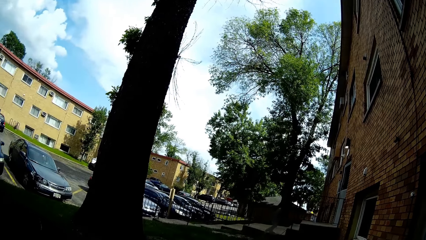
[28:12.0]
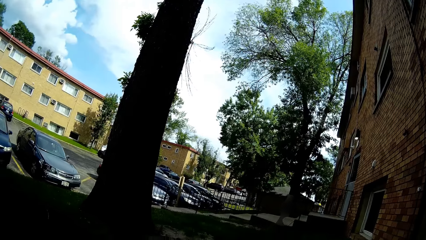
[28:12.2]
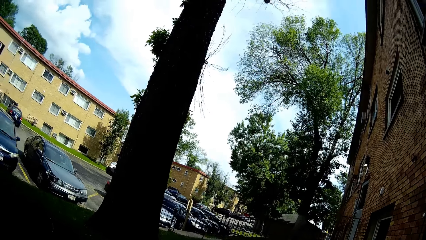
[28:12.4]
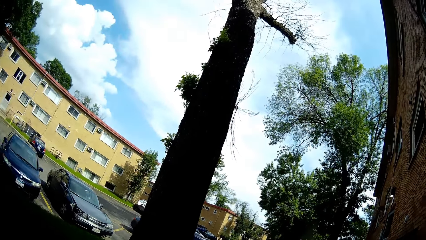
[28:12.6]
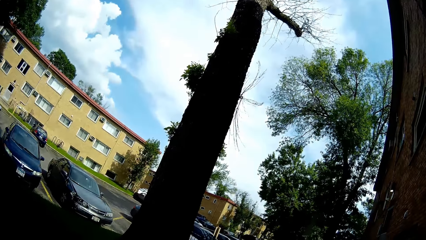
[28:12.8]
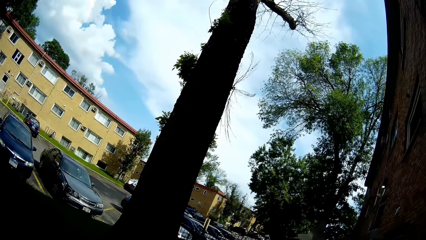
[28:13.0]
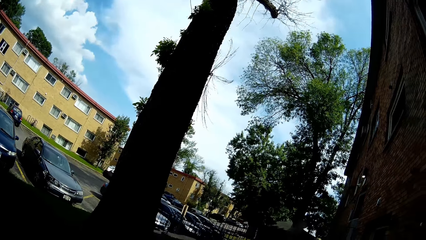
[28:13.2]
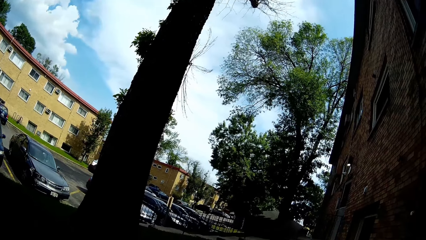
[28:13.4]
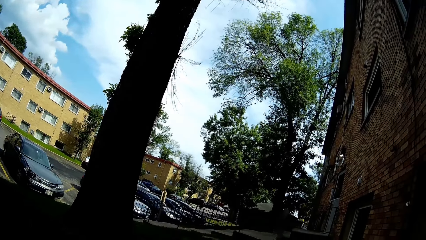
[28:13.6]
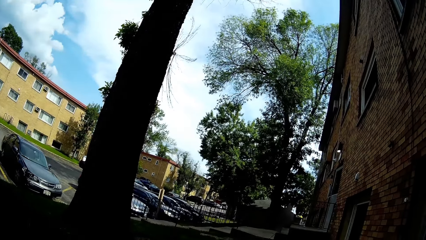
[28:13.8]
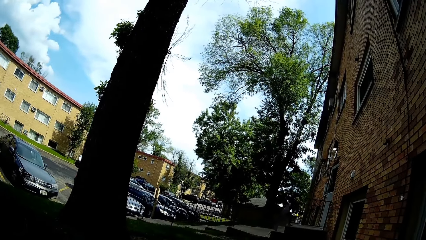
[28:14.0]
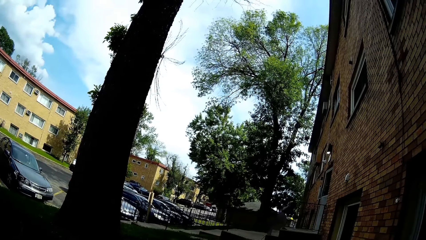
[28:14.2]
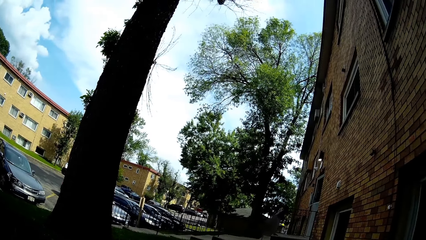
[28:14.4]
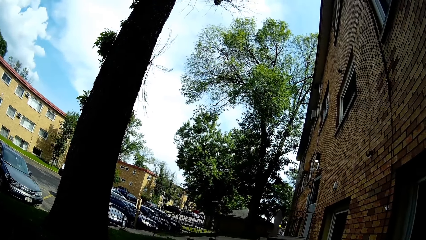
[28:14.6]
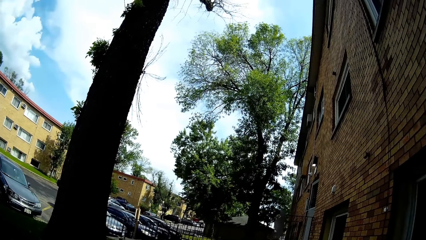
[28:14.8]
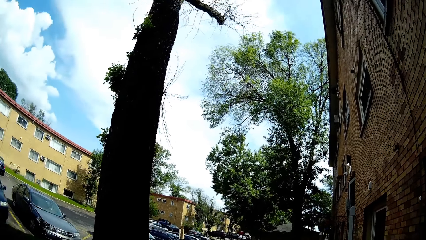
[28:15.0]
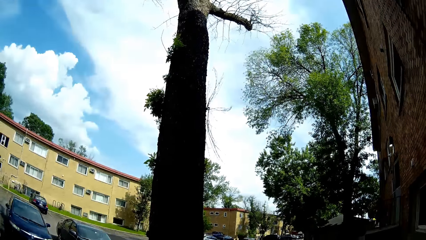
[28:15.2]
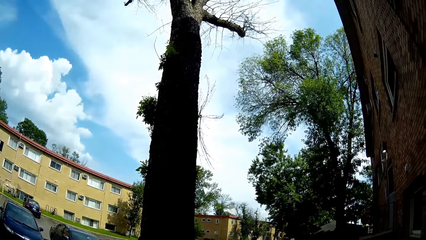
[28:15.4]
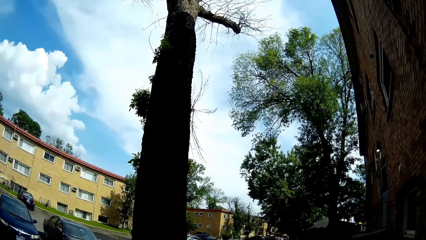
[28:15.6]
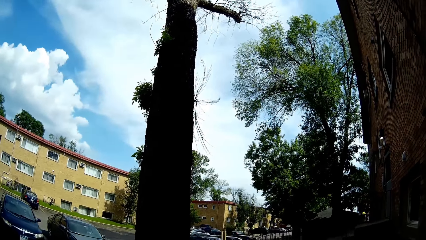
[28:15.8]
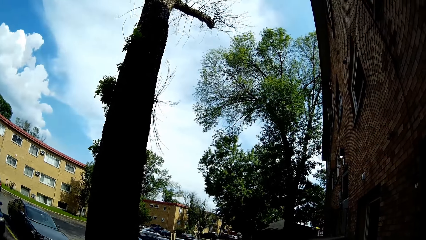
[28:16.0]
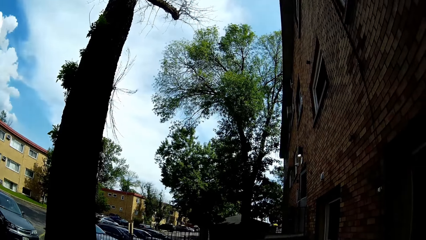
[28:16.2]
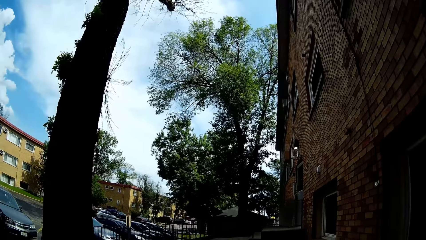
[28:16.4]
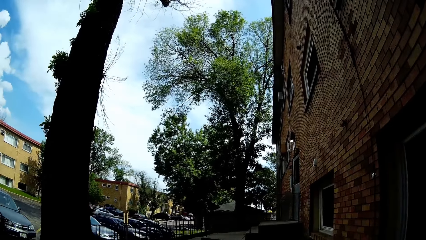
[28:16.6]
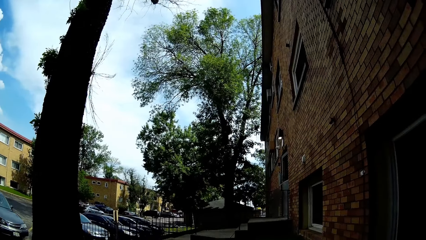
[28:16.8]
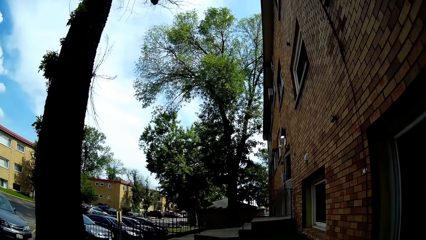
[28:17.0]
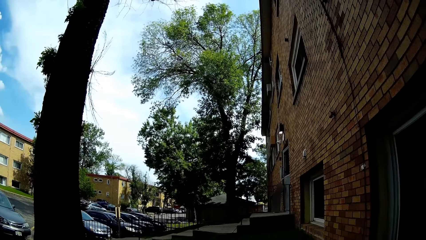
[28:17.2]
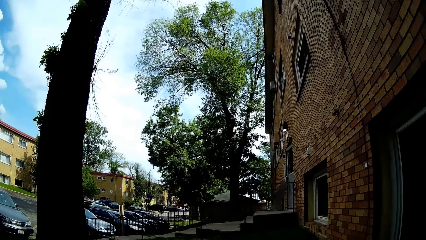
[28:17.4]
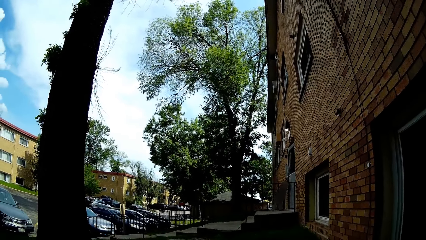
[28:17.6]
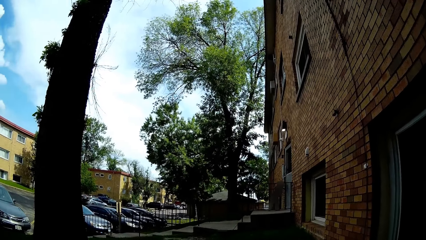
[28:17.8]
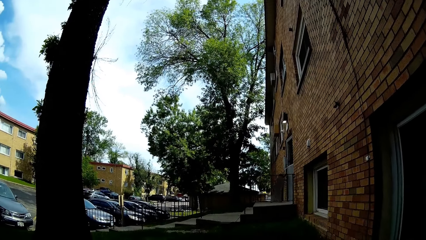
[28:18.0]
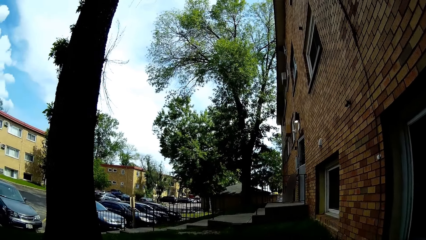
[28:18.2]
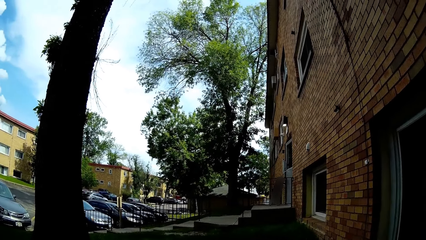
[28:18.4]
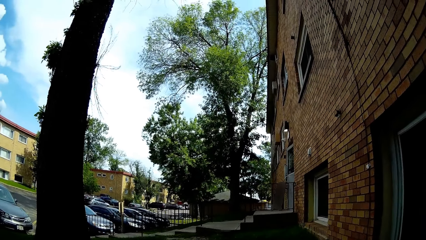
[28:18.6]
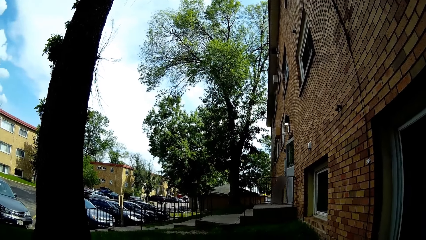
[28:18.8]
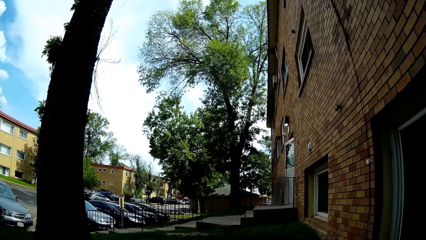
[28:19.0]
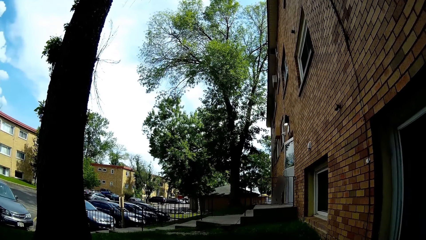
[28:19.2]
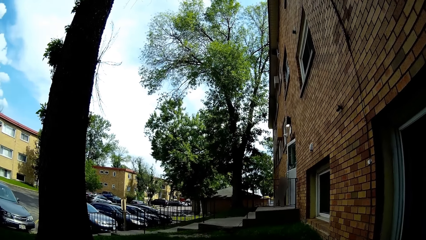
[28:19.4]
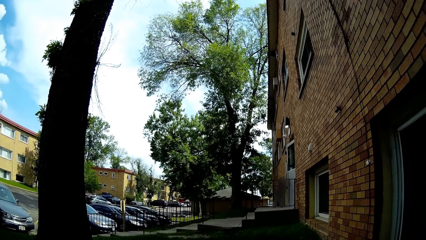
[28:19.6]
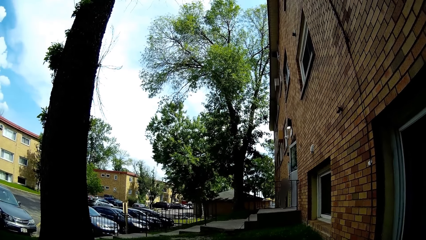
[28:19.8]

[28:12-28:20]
The camera wearer moves around the field.

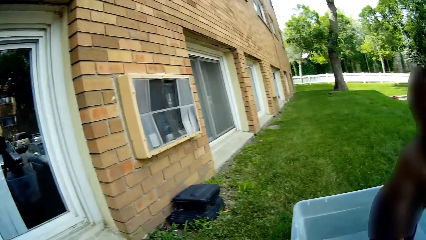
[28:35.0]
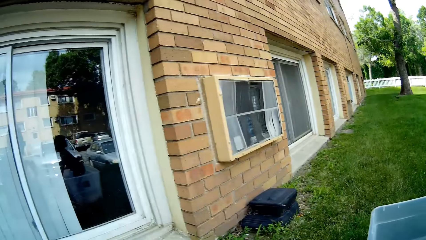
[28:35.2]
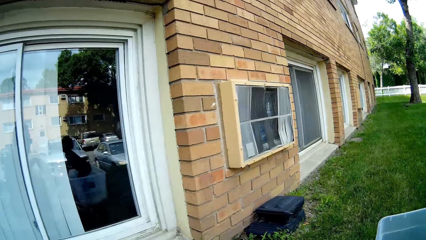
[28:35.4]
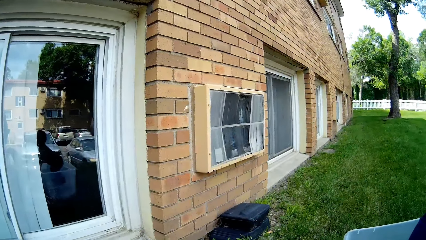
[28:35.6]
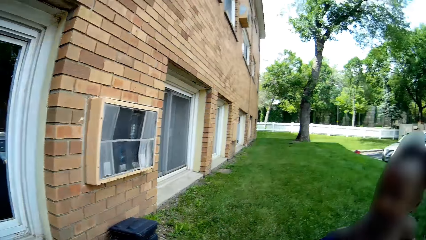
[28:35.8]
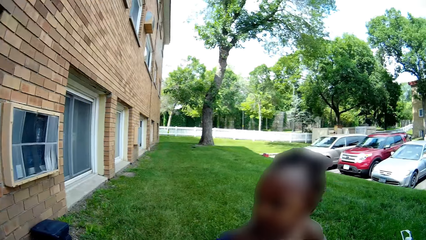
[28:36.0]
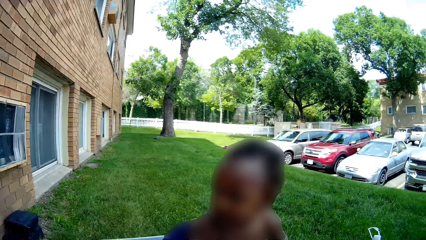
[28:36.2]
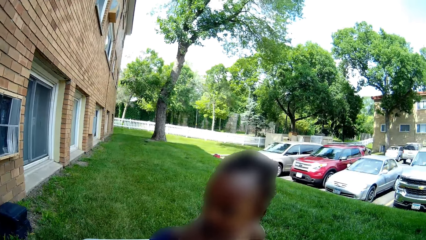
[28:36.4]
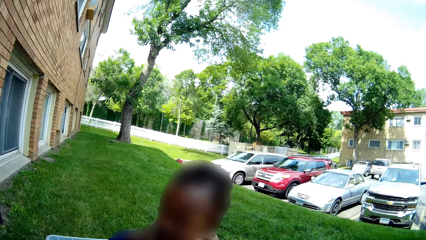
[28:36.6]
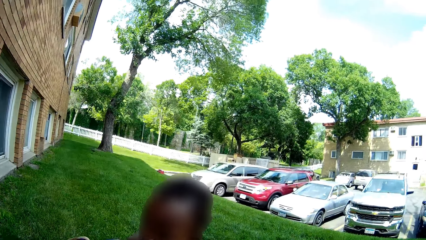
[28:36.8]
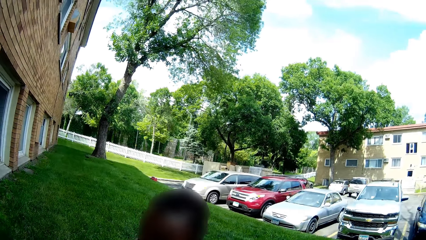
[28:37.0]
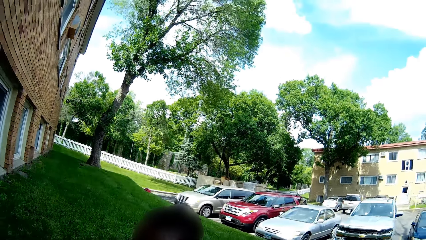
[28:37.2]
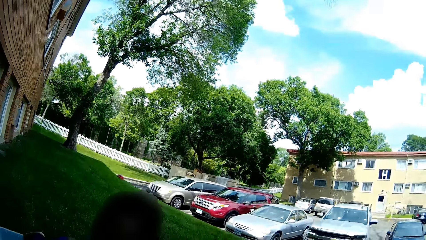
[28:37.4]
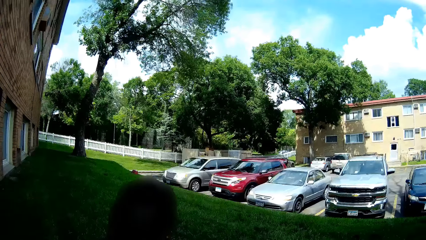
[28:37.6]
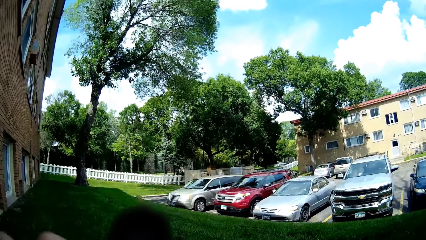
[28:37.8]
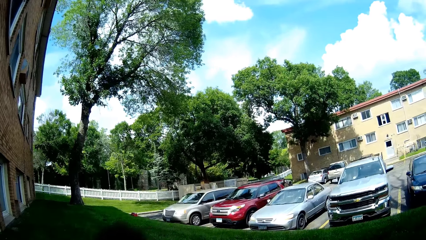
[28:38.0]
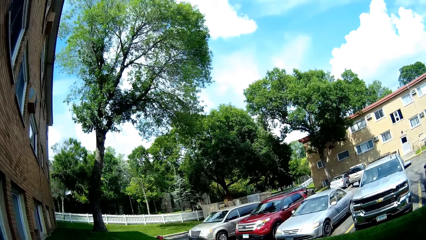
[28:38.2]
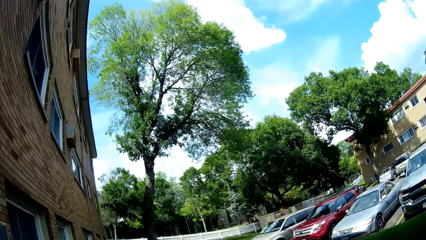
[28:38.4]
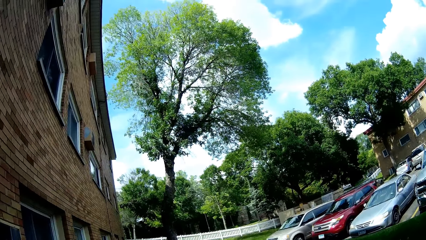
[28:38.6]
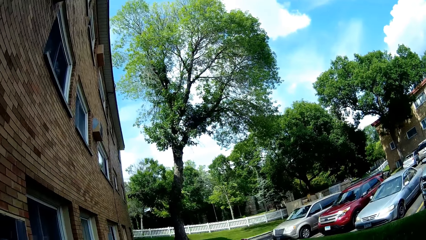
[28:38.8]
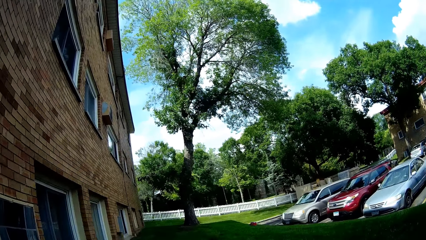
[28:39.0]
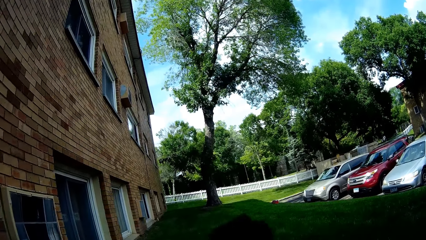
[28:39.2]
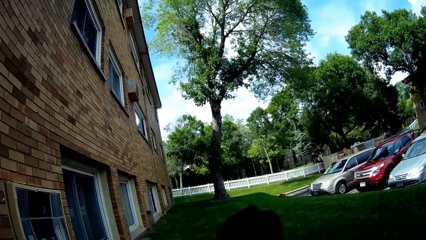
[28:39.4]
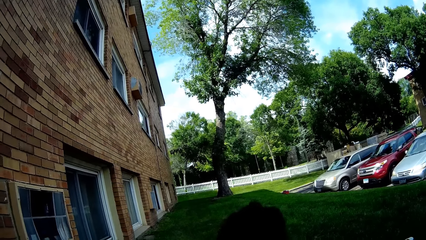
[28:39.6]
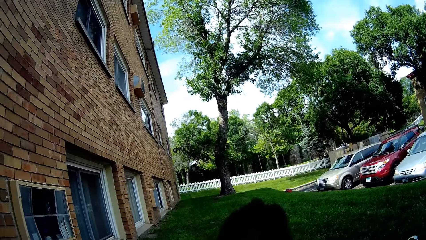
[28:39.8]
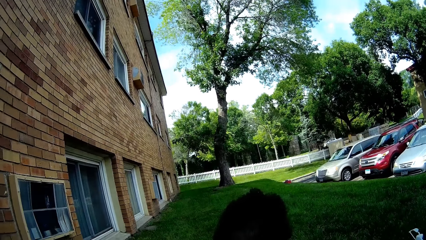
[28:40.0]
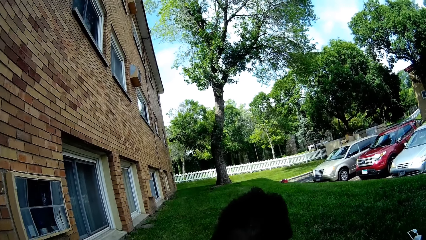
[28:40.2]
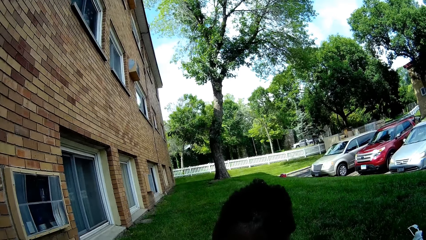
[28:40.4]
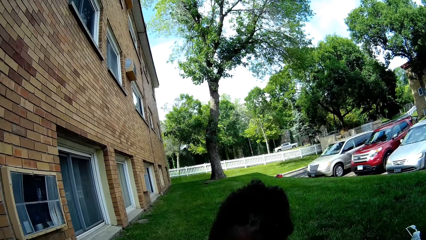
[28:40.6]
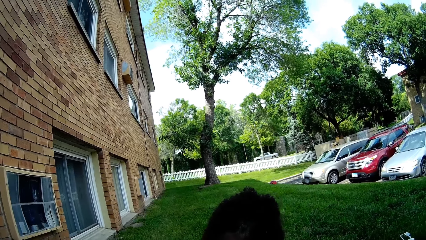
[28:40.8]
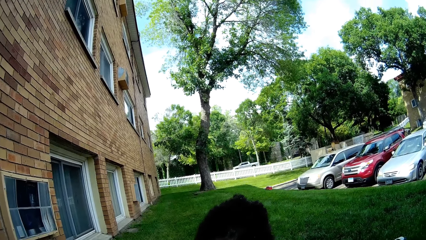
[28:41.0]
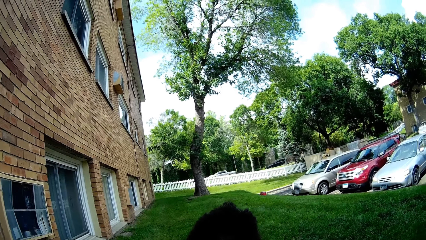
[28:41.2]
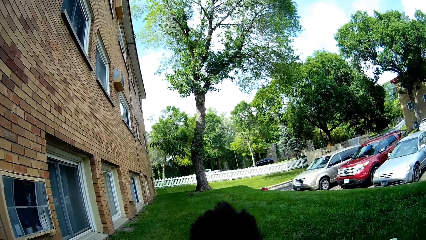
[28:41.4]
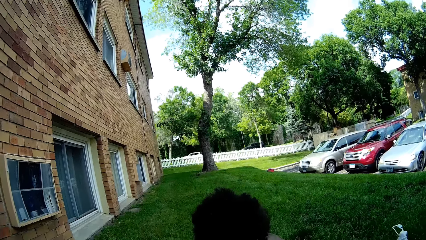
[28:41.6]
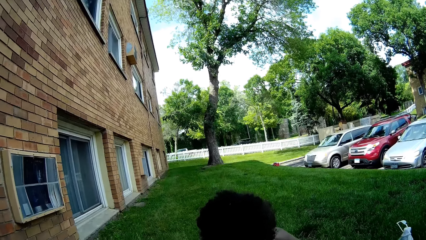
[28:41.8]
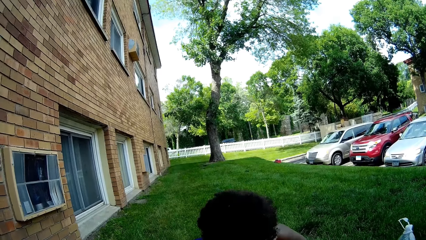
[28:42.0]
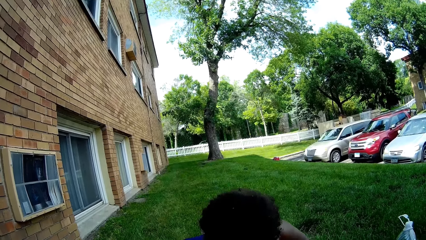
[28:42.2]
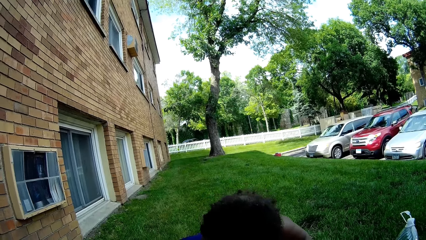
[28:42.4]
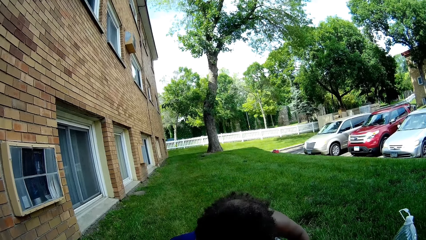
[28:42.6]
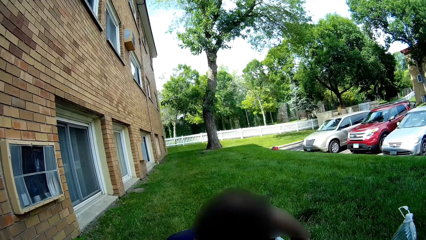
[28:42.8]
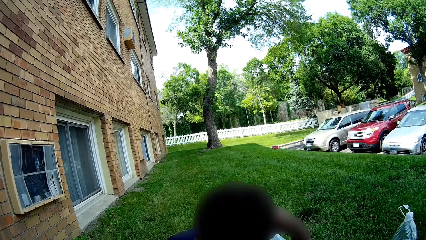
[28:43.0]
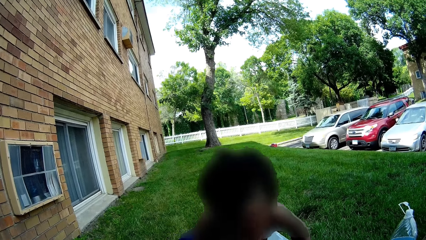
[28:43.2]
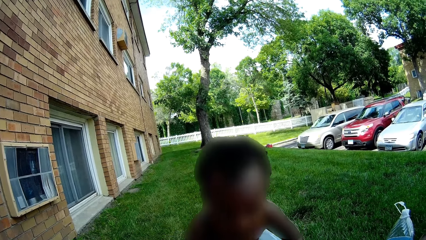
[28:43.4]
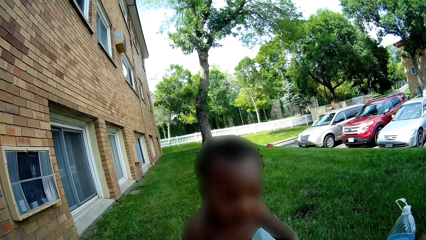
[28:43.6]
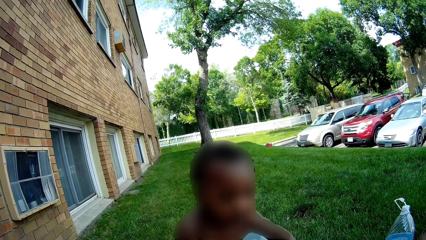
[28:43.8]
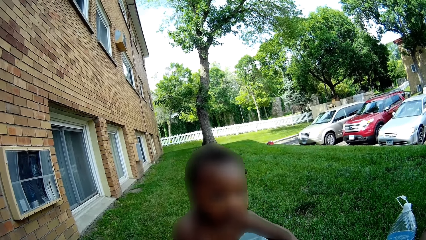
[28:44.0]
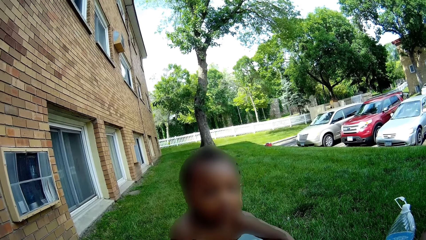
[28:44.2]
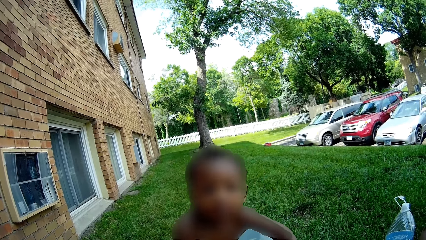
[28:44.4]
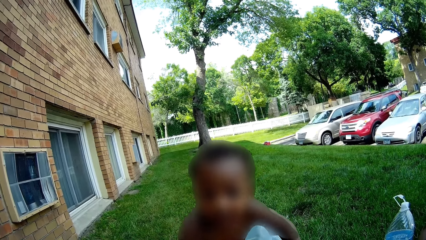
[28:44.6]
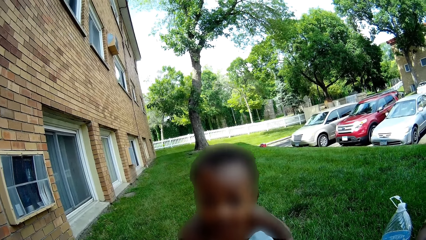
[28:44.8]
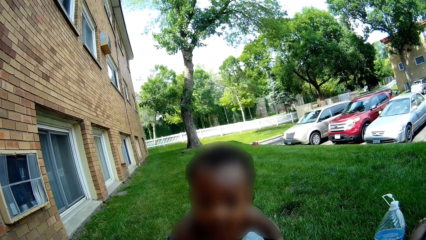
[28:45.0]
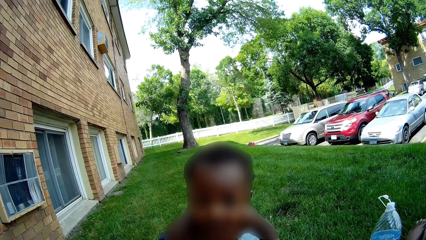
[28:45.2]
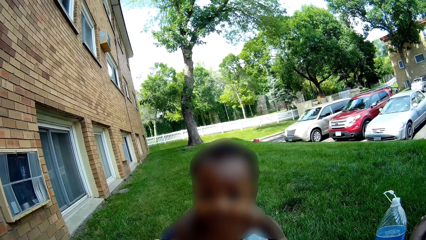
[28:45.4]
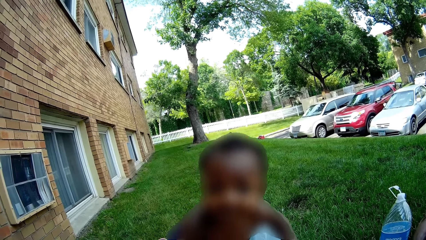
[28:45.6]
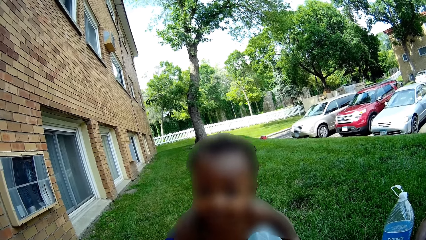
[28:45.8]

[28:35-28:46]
A baby plays in the water. The camera wearer moves around the field. The baby plays in the water.
